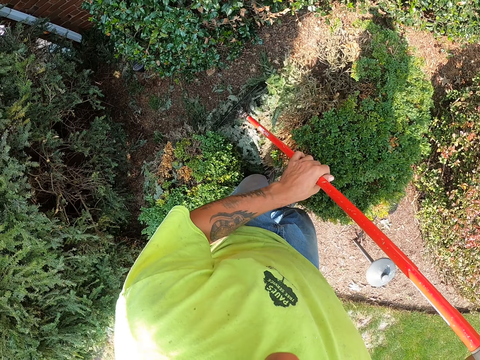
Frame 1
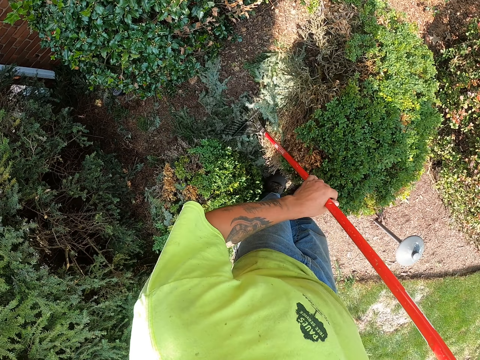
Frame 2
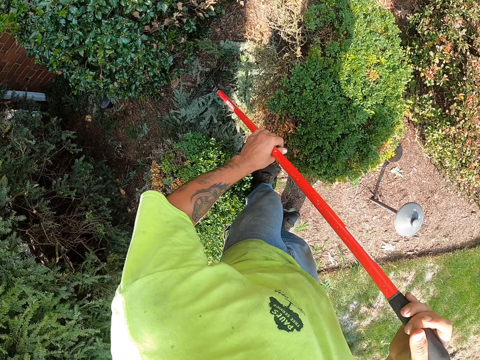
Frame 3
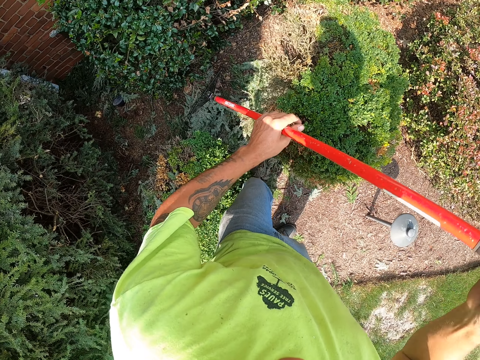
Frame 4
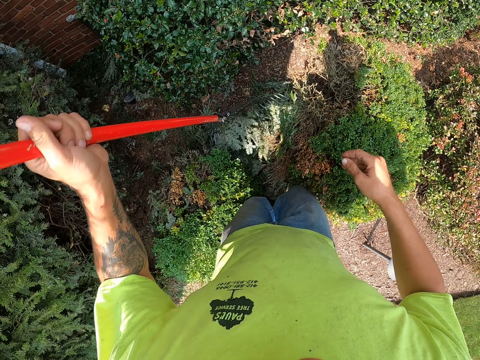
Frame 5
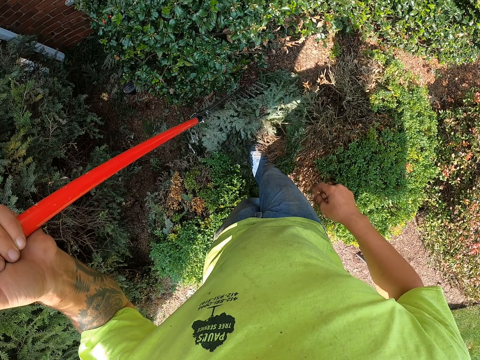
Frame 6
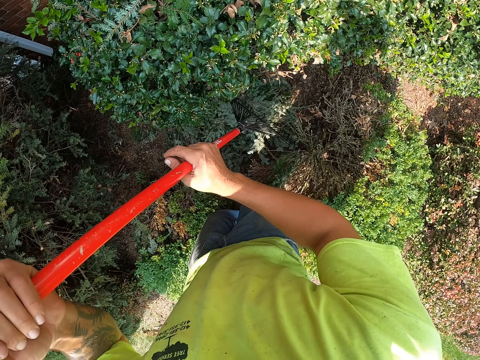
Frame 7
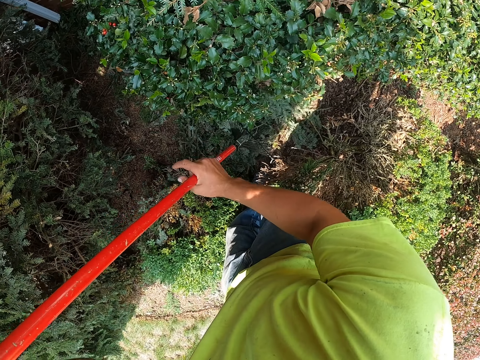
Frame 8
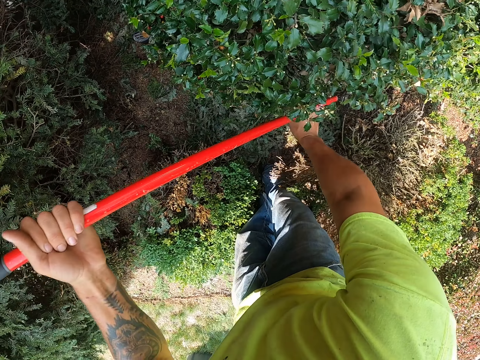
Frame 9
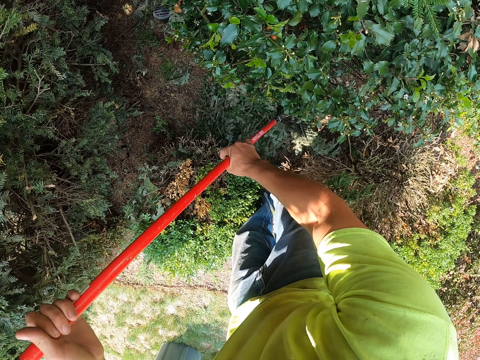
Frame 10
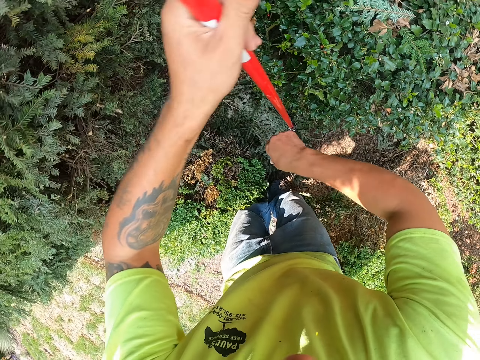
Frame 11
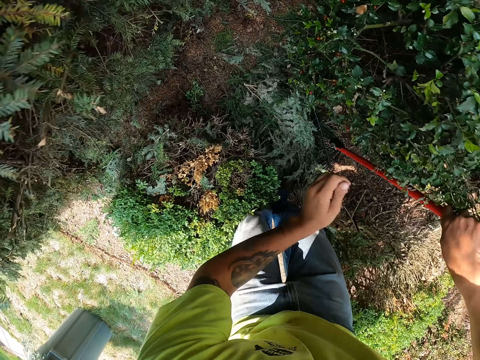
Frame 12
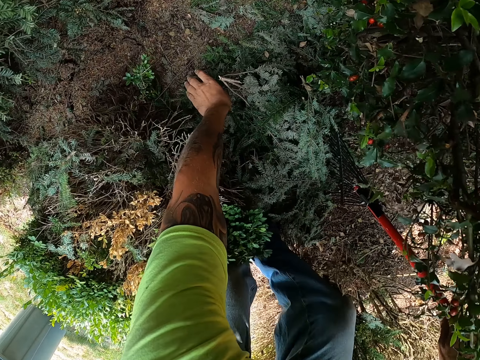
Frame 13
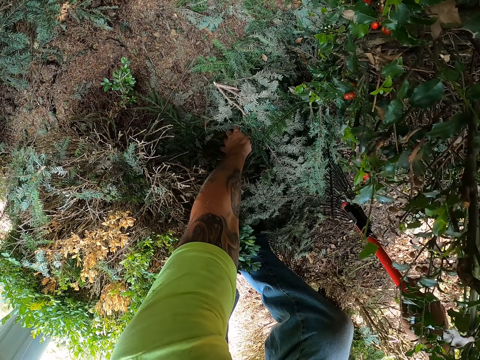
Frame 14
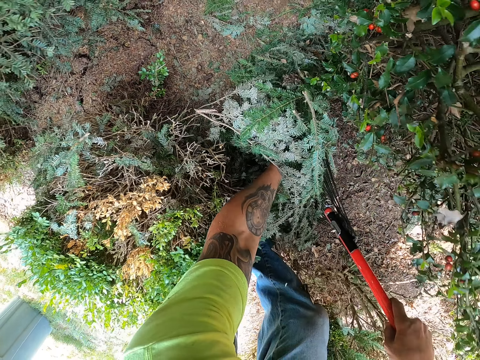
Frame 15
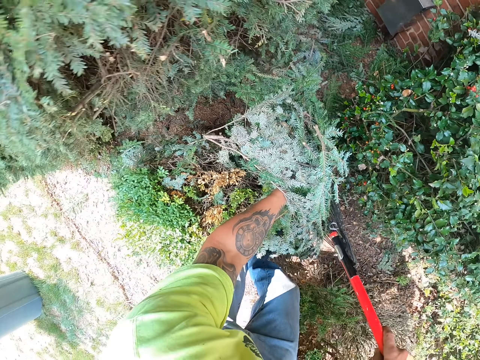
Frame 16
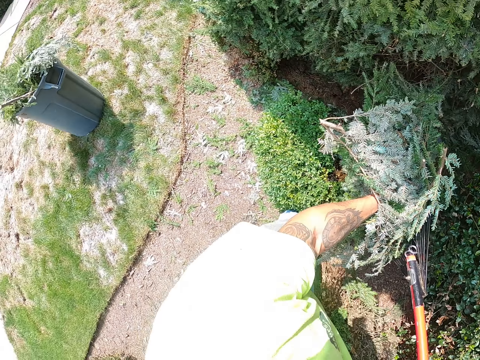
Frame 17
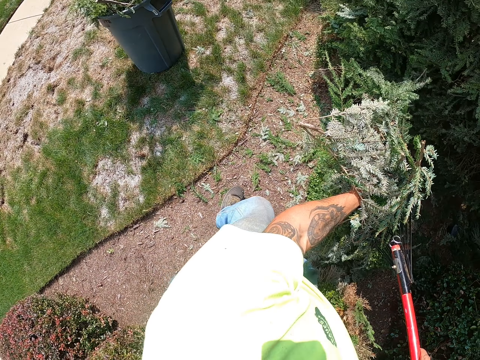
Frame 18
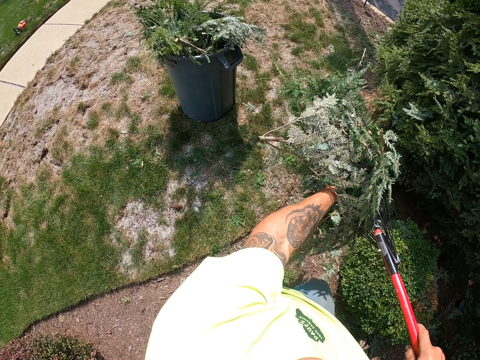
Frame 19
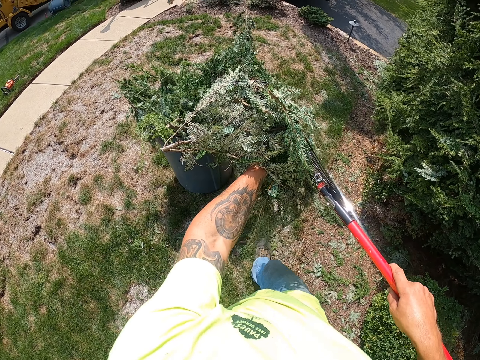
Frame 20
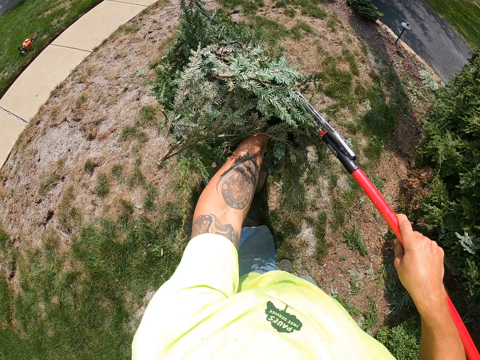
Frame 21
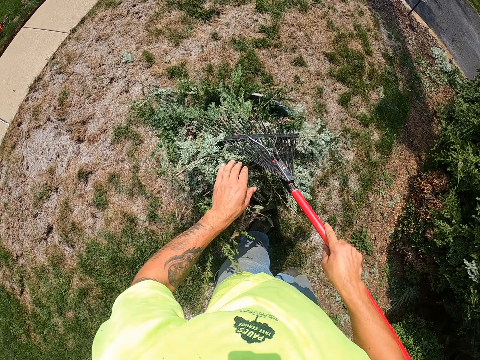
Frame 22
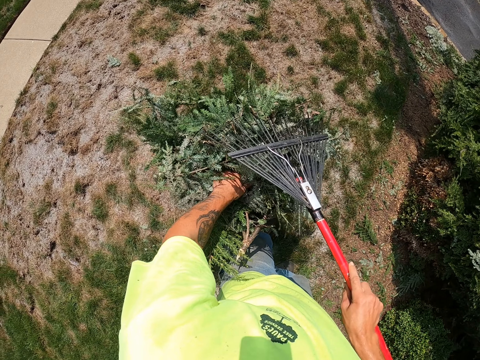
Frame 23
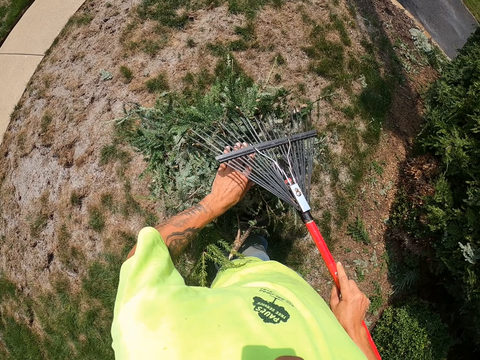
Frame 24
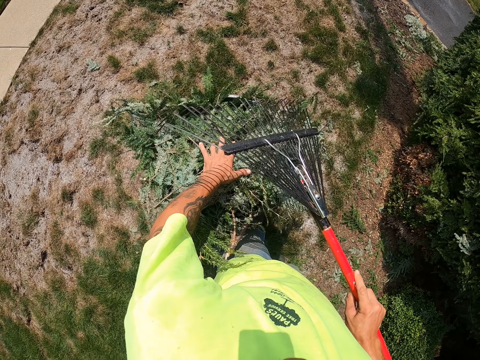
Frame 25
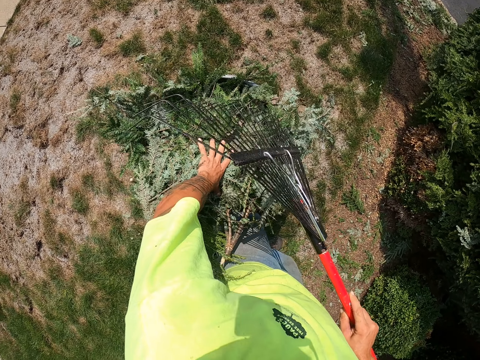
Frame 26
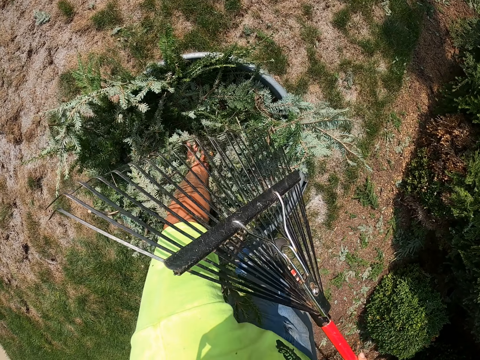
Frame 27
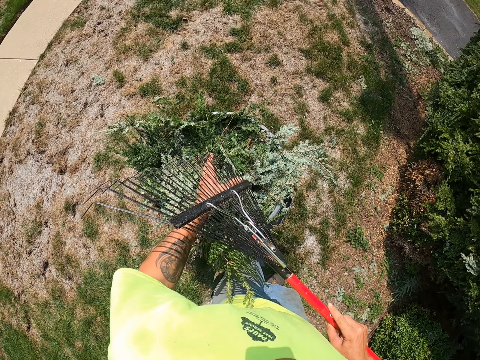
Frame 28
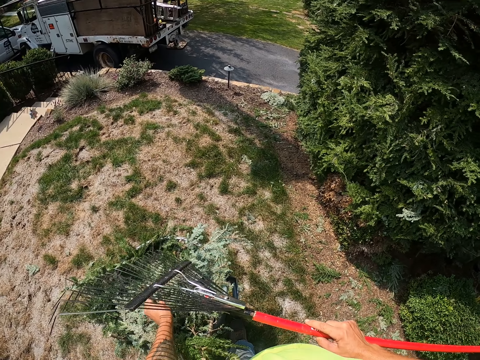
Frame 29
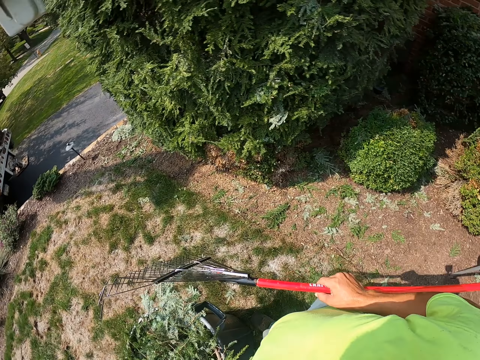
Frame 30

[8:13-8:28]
The camera wearer holds the rake with his left hand. He kicks the leaves on the lawn with his right leg. He scrapes the leaves on the lawn with the rake in his hands. He holds the rake with his right hand. He collects the leaves. He packs the leaves on the lawn to the rake in his right hand with his left hand. He moves on the lawn. He pours the leaves into the bucket with the rake in his right hand. He presses the leaves into the bucket with his left hand.

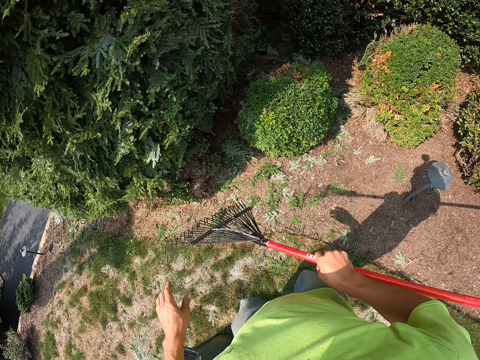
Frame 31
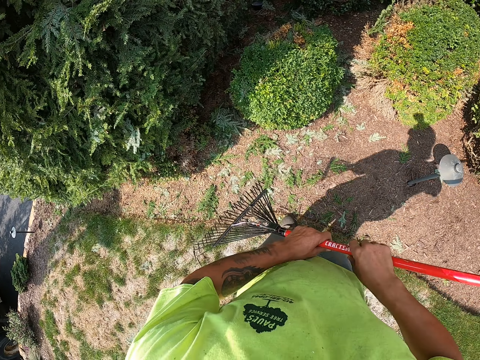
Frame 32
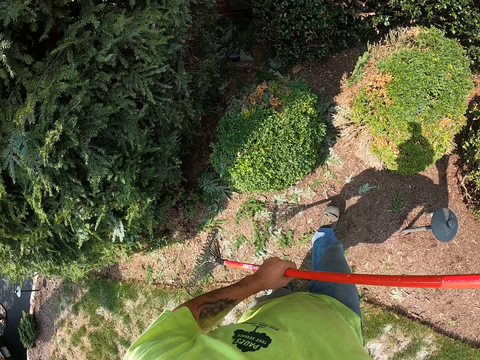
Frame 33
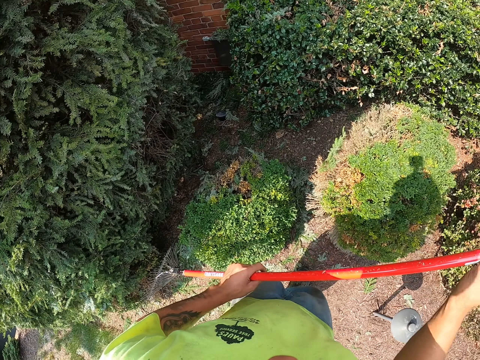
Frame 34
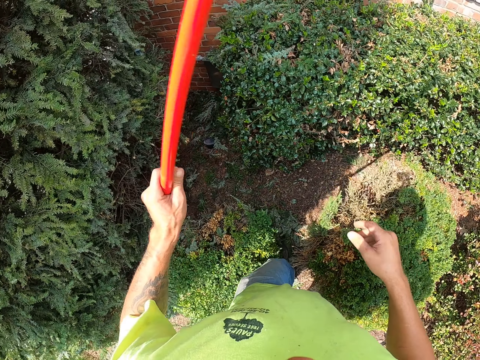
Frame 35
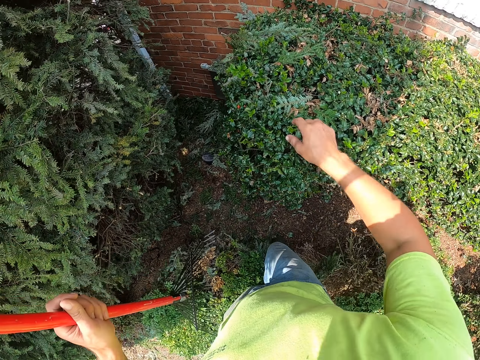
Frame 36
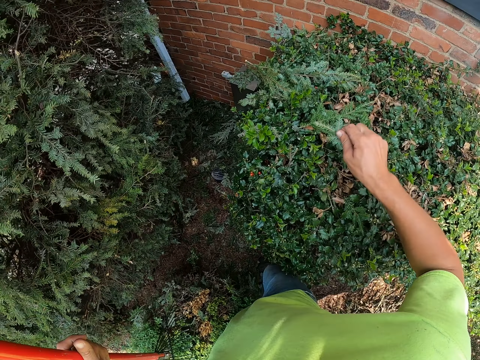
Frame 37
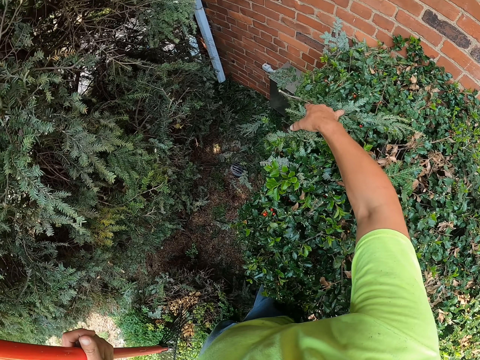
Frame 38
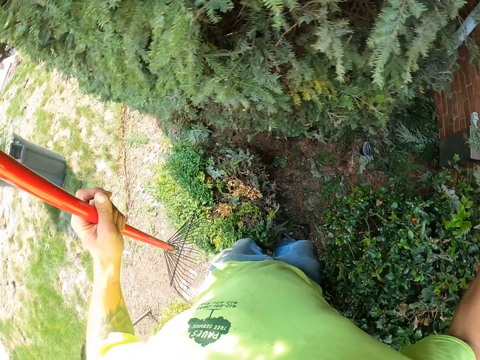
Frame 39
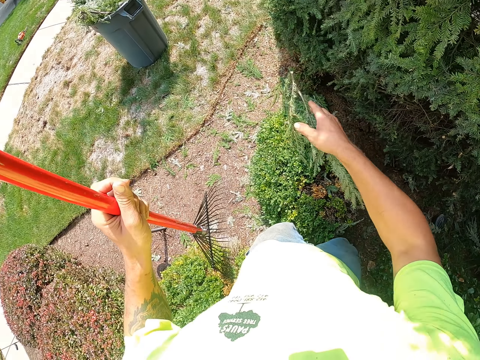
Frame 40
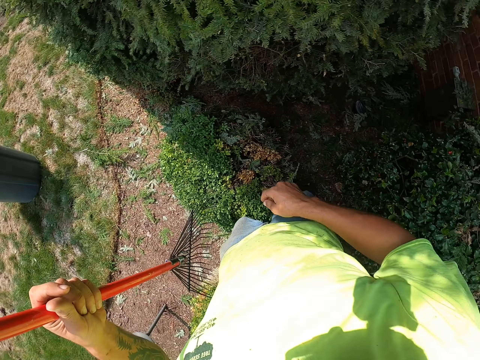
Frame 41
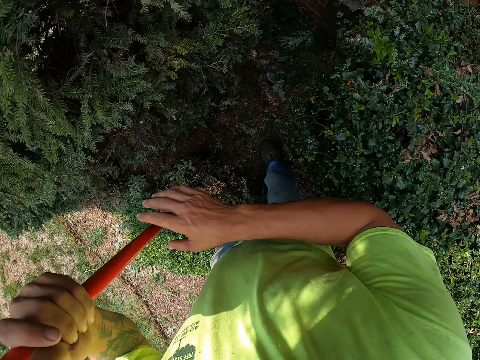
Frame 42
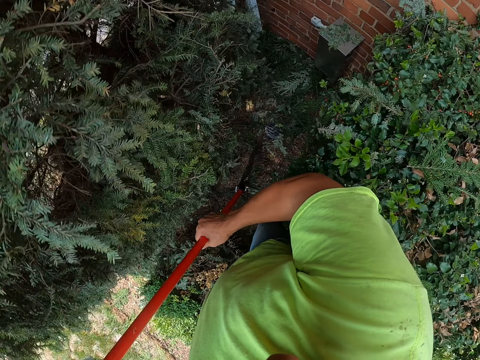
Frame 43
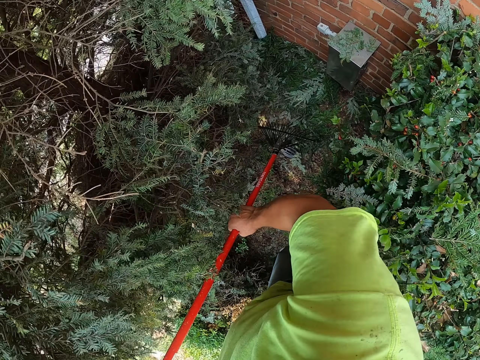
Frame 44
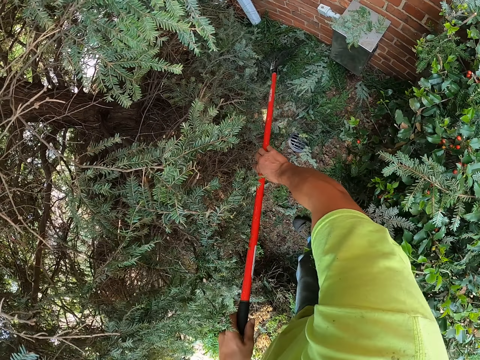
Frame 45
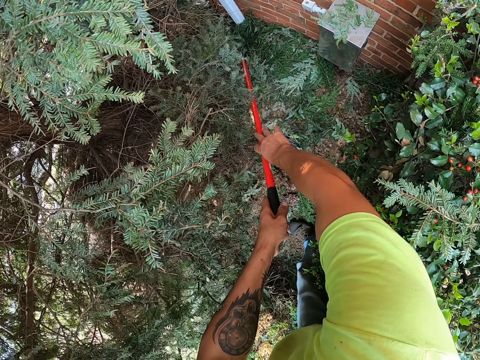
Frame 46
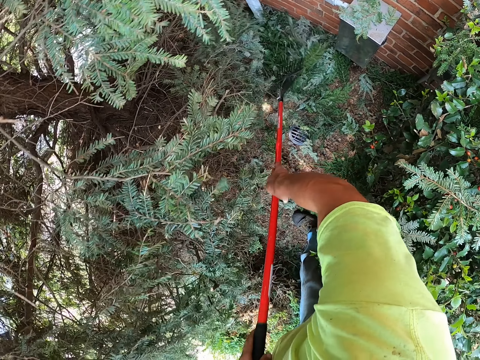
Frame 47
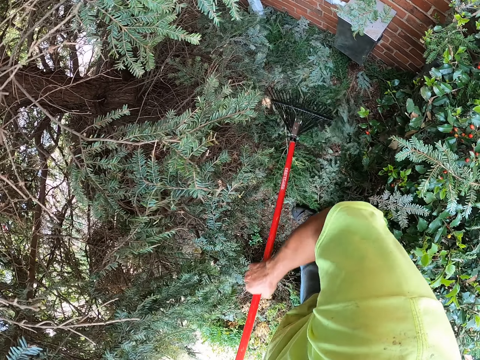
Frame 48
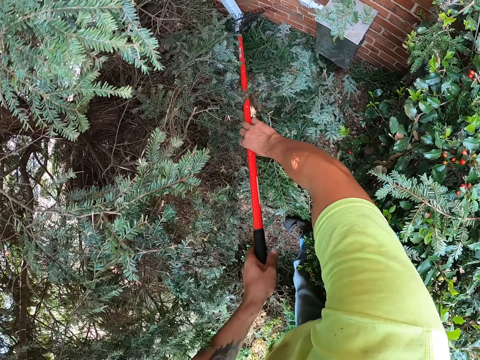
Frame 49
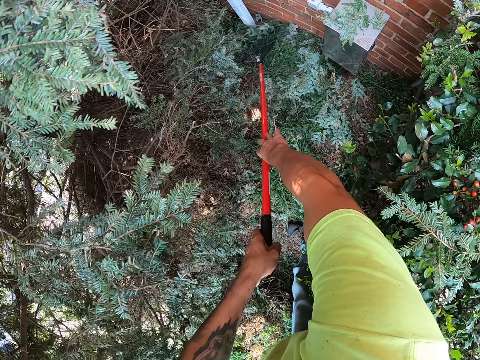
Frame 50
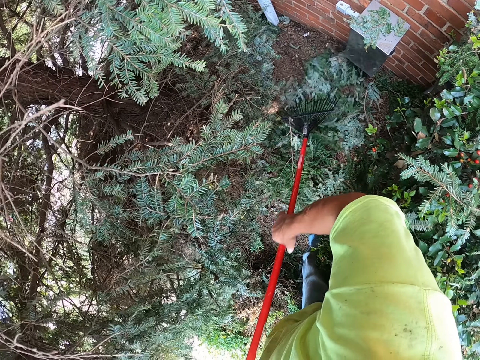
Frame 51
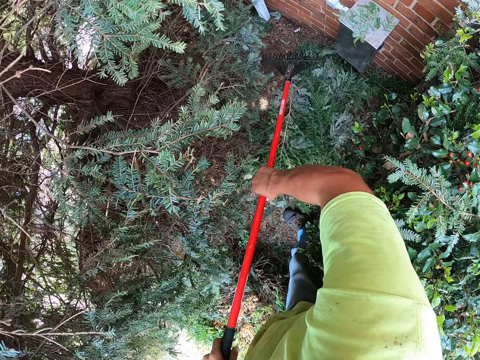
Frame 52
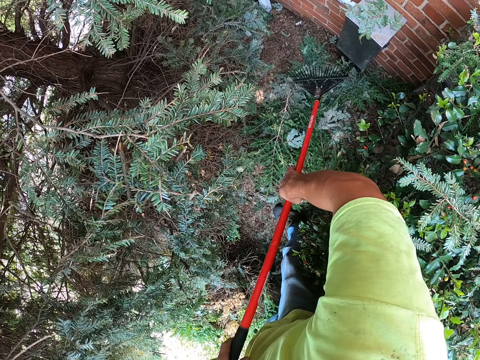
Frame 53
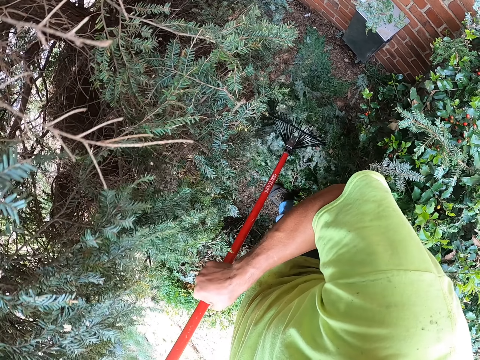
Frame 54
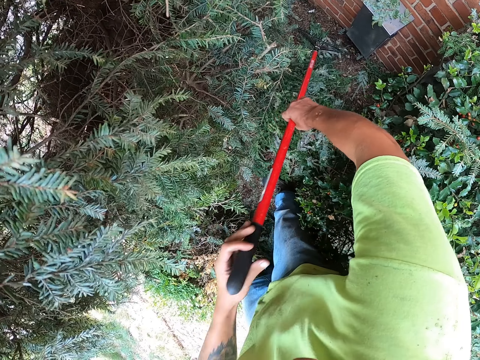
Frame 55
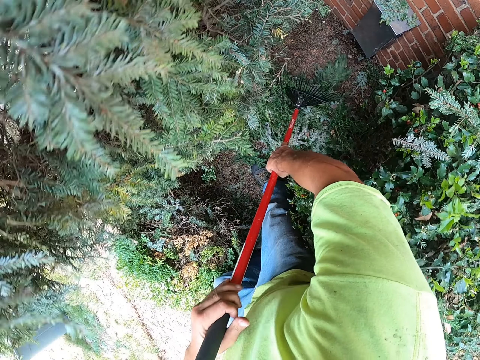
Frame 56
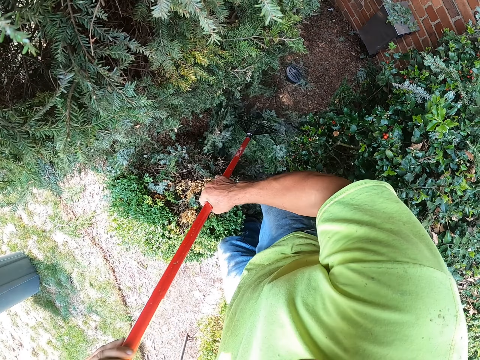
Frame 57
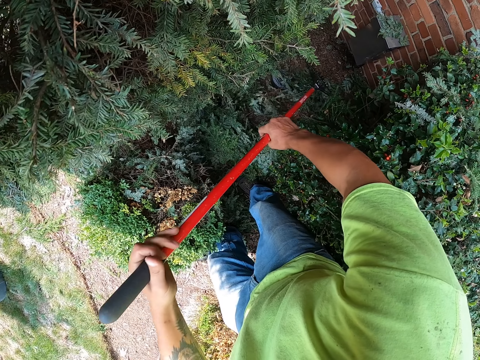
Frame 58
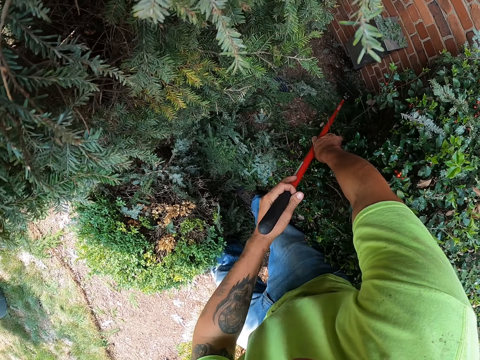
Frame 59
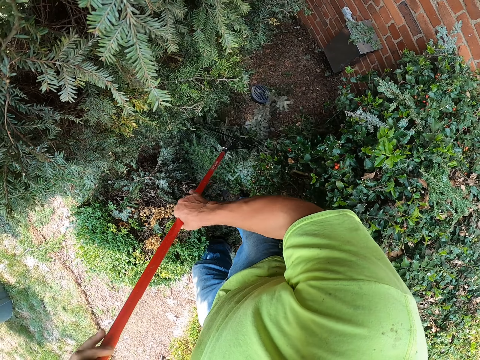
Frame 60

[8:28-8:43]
The camera wearer holds the rake with his right hand. He moves on the lawn. He holds the rake with both hands. He holds the rake with his left hand. He picks leaves on a flower with his right hand. He throws the leaves into the bucket with his right hand. He collects the leaves. He scrapes the leaves on the lawn with the rake in his hands.
